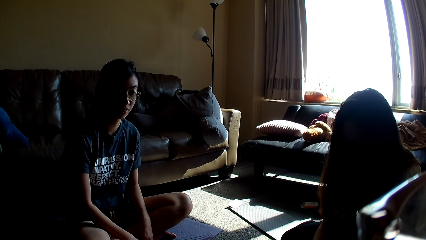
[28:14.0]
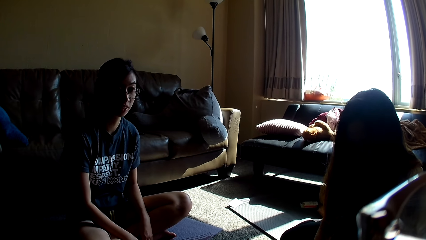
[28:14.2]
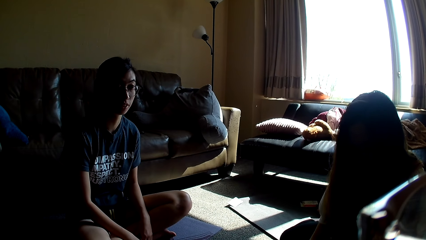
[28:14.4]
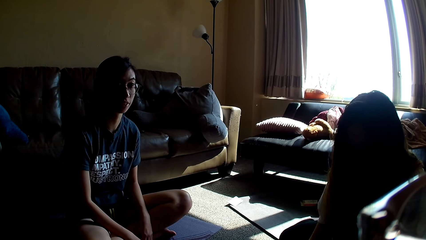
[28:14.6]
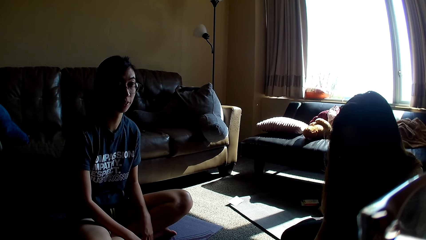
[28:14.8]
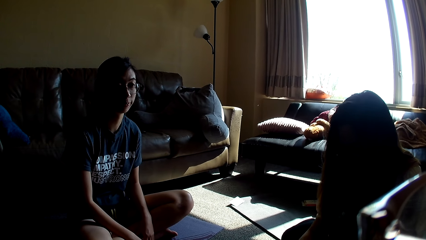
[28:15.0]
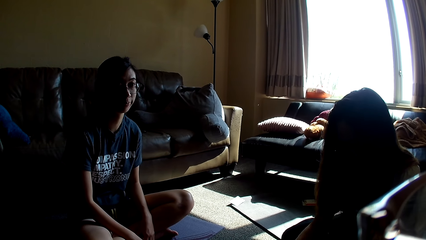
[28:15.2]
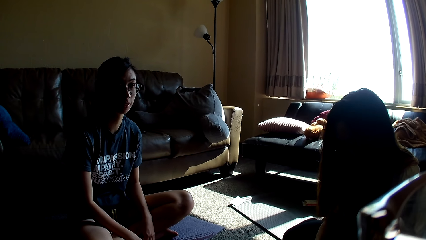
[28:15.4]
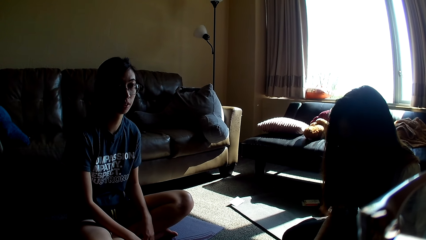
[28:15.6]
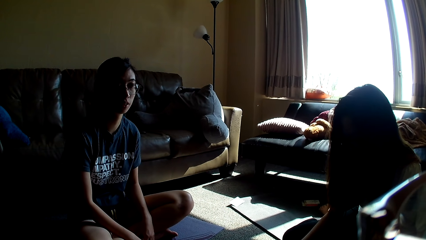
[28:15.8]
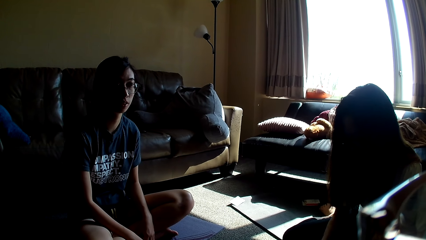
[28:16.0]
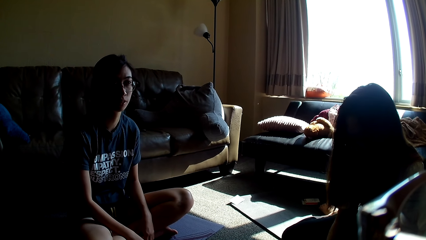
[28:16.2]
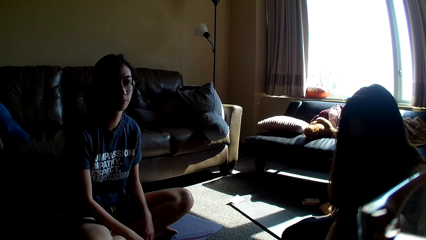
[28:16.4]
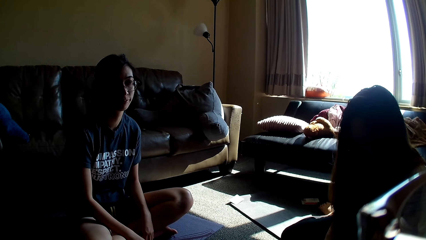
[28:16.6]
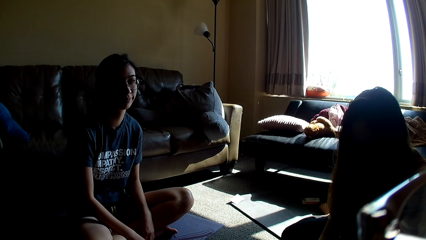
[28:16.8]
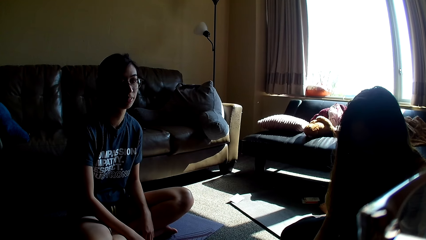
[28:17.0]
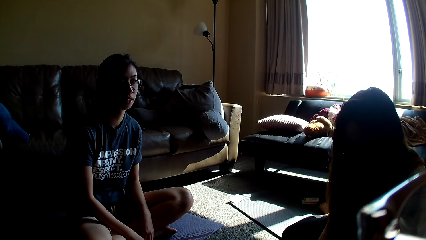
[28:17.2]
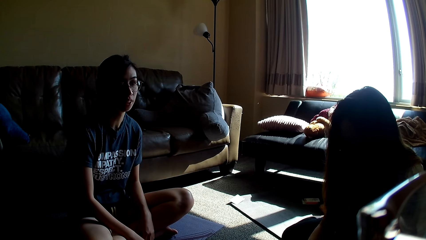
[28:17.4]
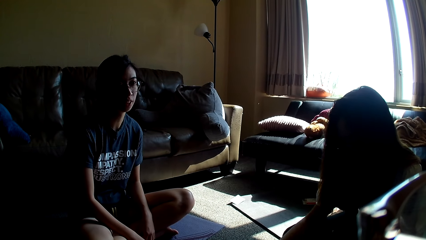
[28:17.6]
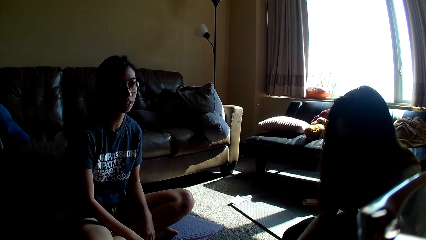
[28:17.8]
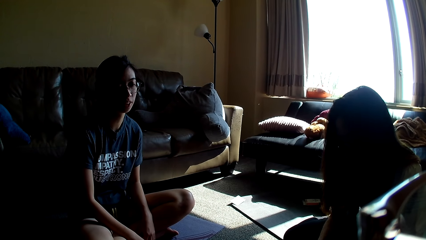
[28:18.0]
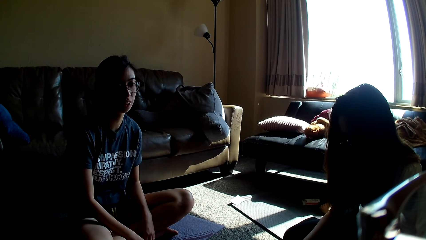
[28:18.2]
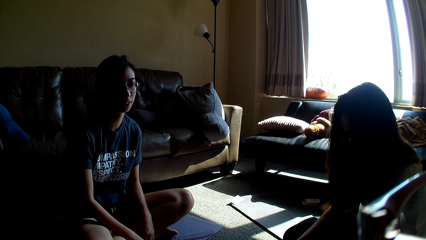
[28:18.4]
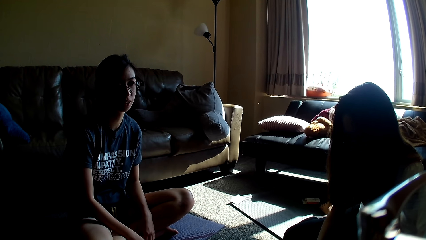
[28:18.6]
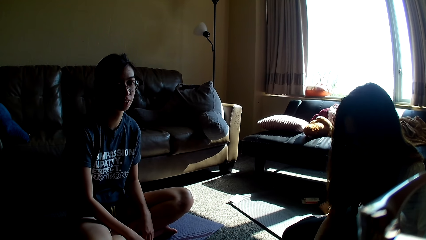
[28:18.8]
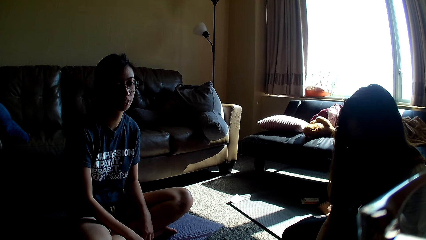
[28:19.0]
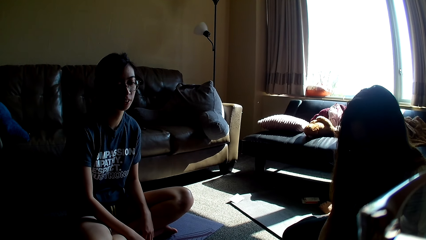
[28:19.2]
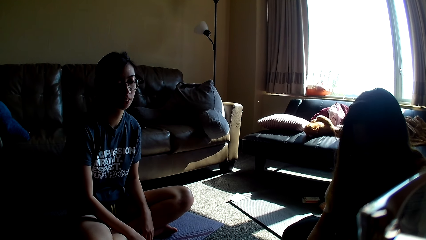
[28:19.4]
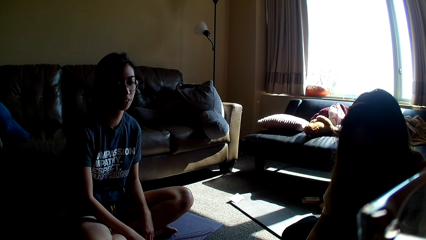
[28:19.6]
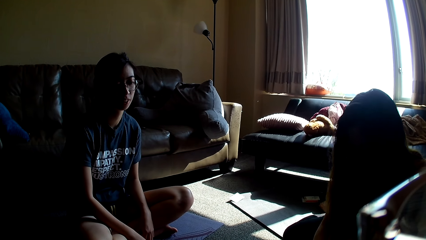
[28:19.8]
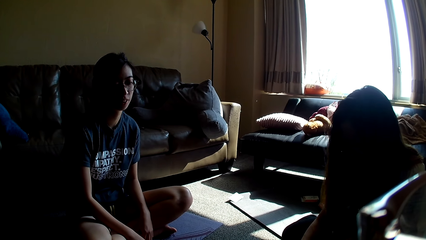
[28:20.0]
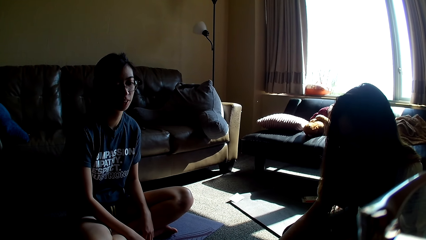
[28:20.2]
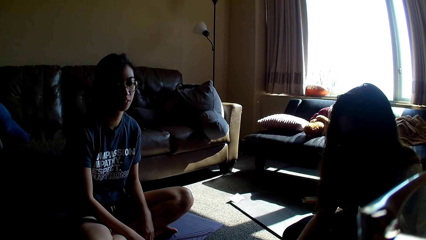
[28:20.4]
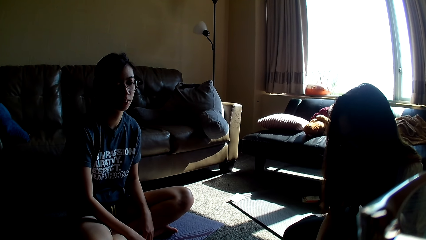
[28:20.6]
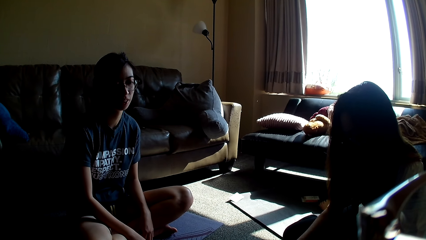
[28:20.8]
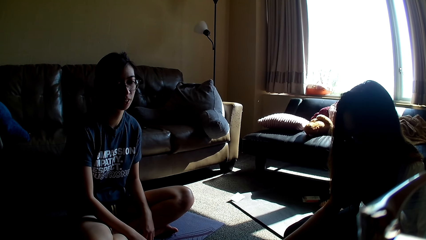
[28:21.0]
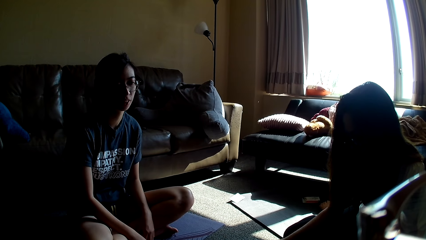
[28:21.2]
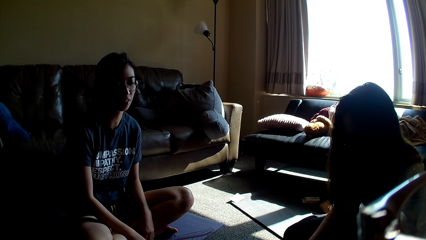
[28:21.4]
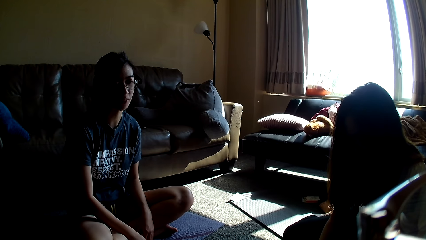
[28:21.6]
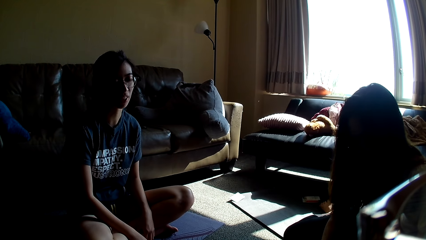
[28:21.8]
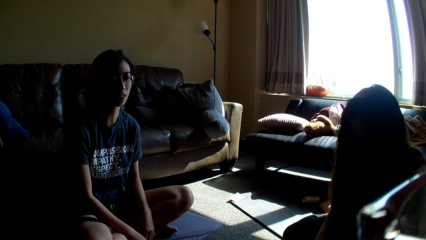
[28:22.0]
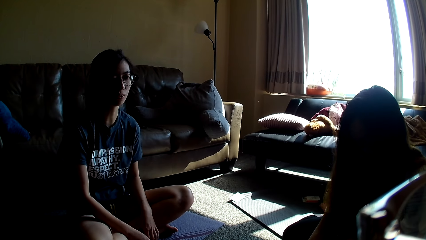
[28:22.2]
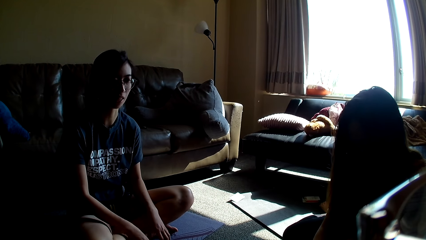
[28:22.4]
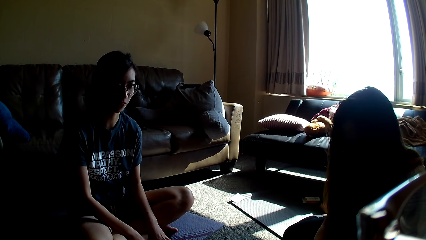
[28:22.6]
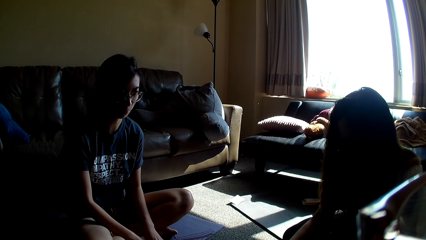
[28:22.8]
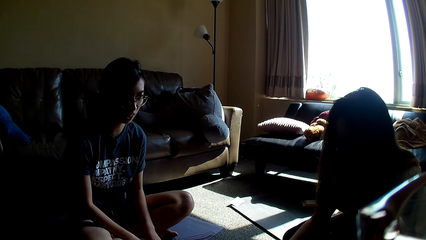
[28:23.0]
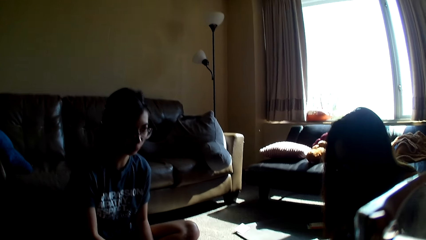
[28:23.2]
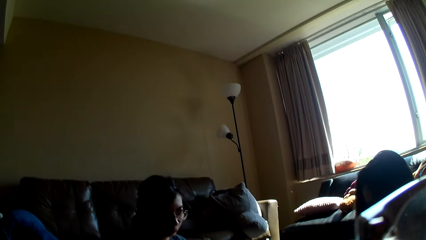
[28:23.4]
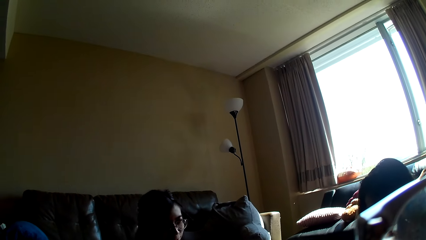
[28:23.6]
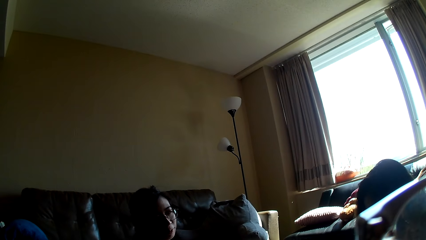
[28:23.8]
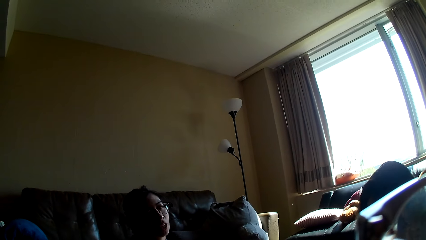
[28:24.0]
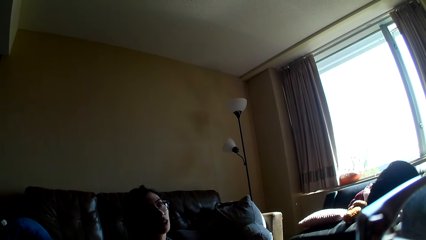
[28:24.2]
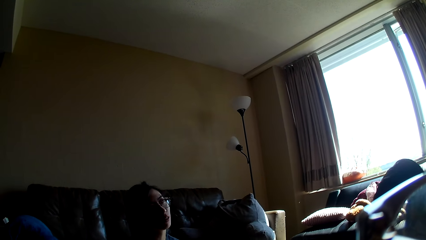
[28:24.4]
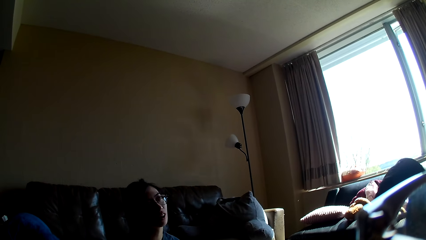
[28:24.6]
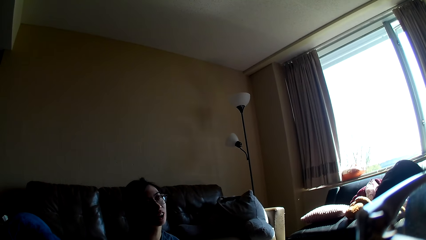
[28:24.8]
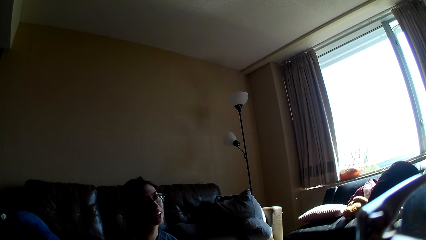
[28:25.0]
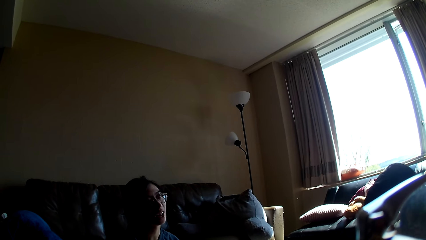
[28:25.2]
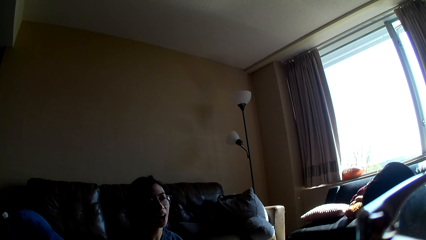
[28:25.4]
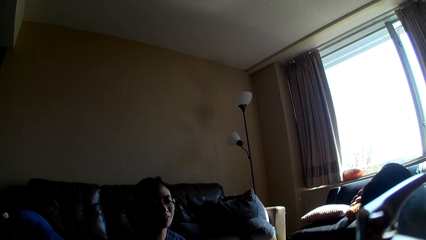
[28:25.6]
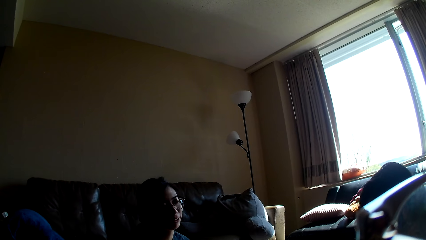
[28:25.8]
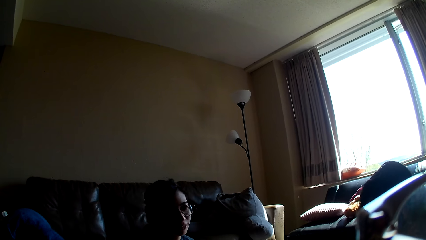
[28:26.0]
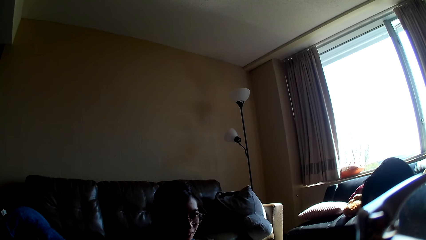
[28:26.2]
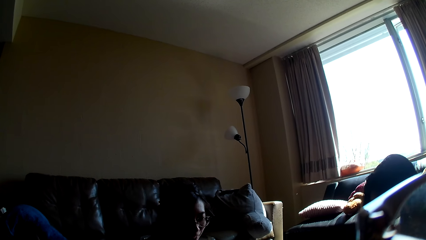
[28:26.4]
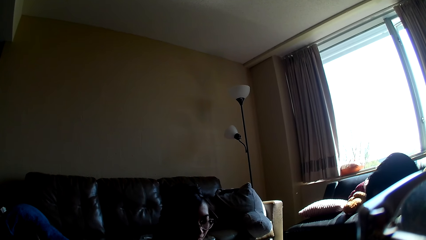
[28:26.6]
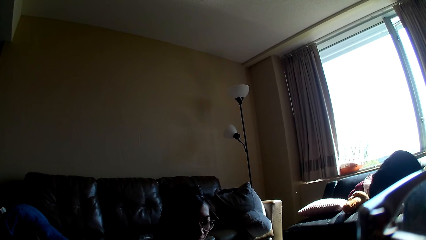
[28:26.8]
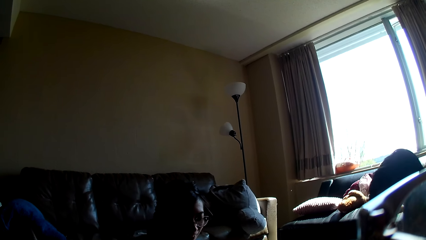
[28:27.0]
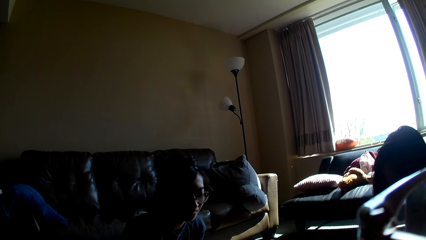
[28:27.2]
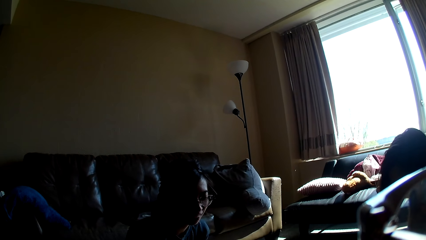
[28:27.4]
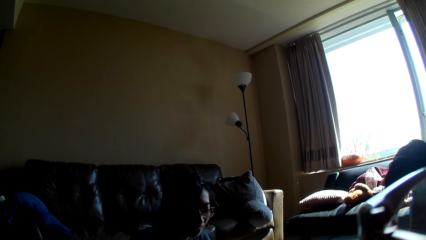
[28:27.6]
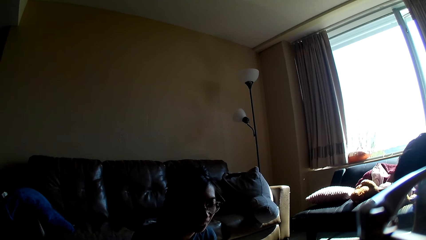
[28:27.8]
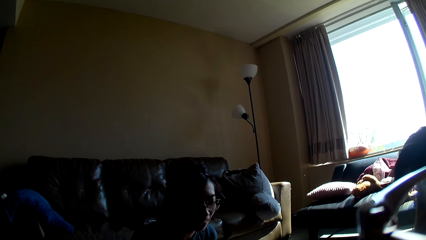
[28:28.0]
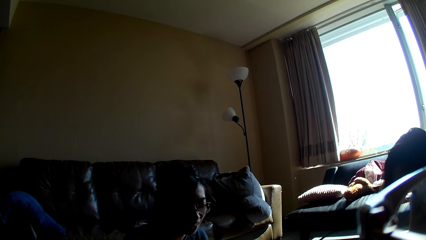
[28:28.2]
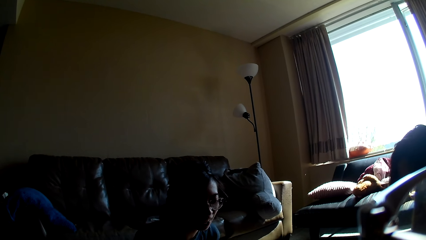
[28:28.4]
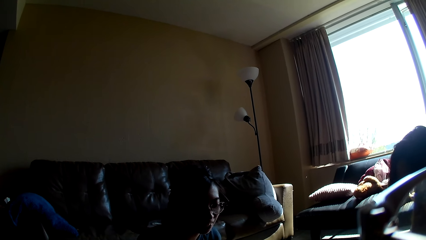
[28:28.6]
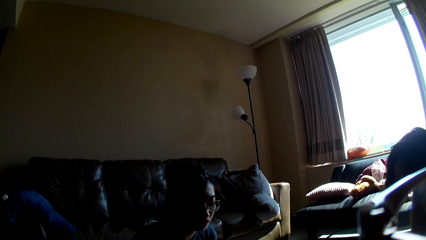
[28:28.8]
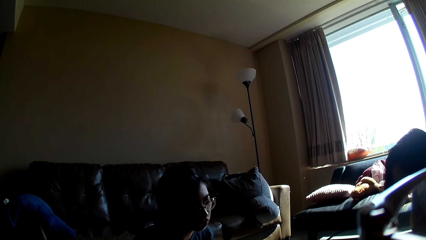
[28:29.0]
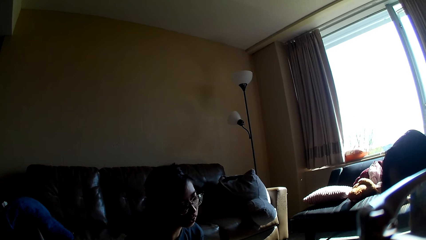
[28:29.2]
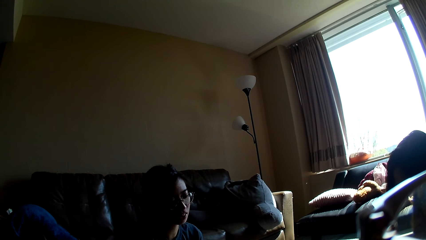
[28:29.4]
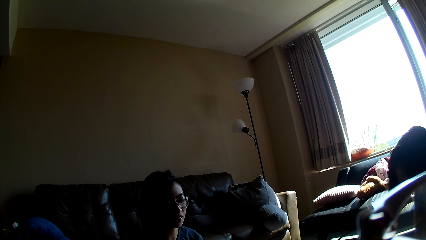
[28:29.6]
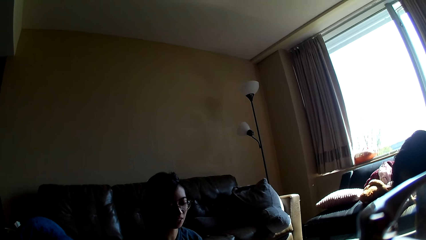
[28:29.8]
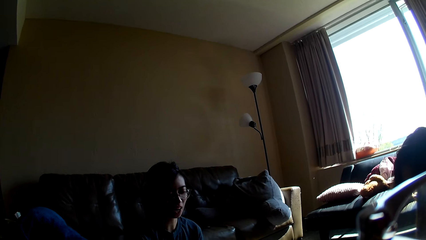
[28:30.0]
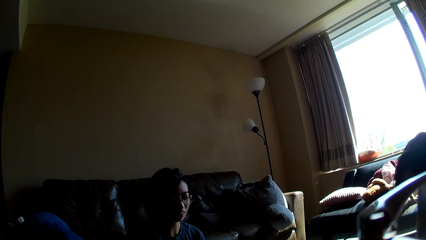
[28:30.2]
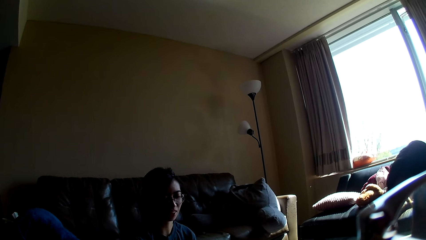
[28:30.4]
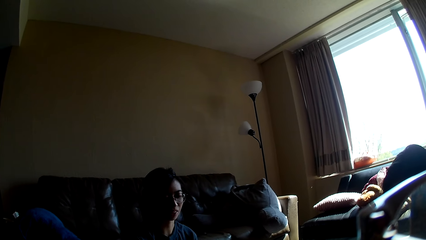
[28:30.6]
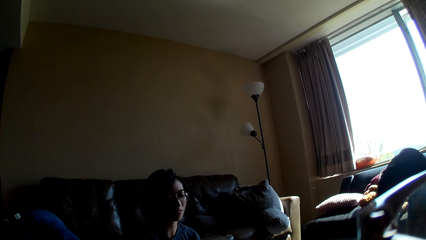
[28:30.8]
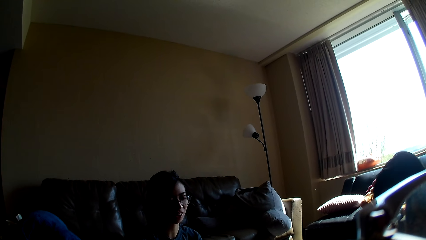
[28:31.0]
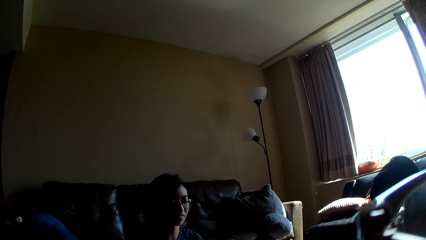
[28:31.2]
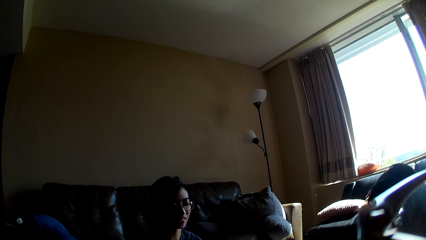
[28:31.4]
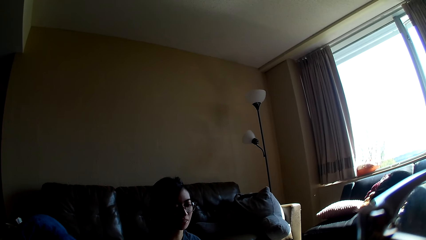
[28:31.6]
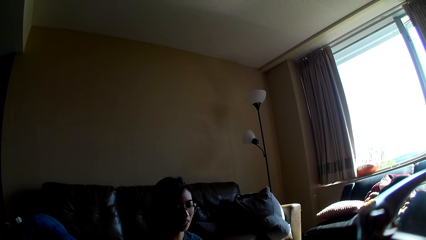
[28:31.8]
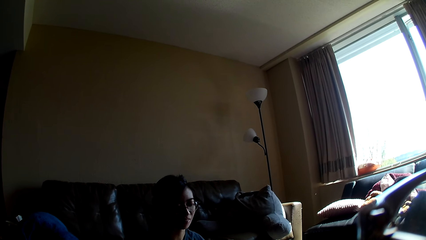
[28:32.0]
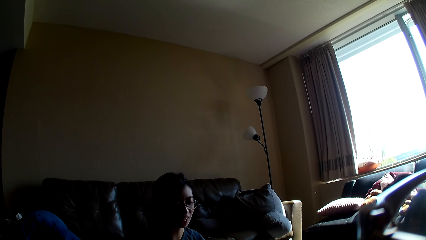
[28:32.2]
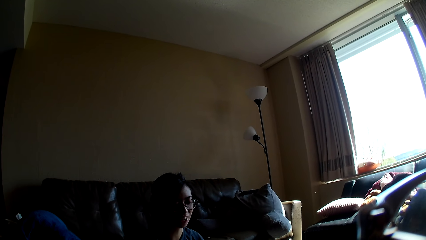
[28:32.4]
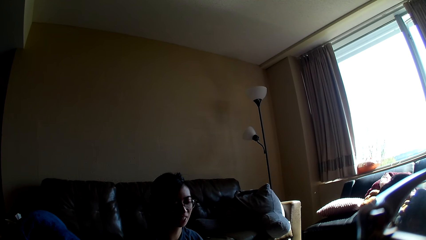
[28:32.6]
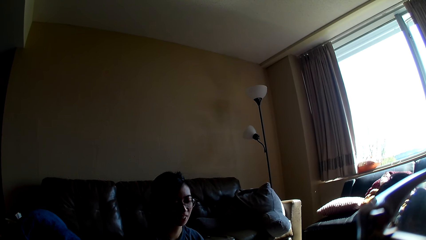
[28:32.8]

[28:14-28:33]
A woman swings around. Another woman swings along.
